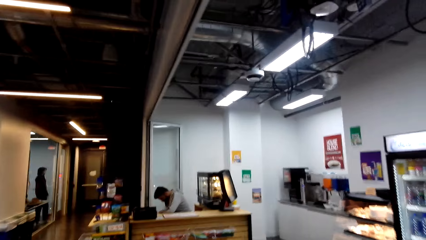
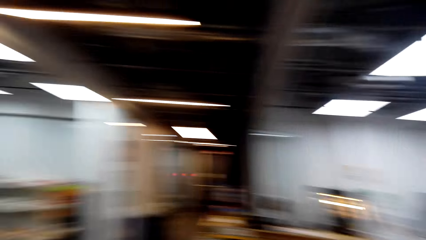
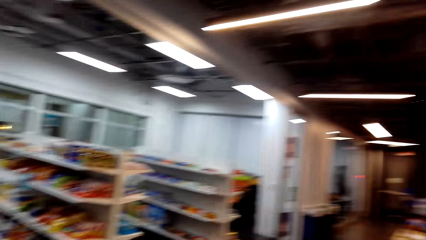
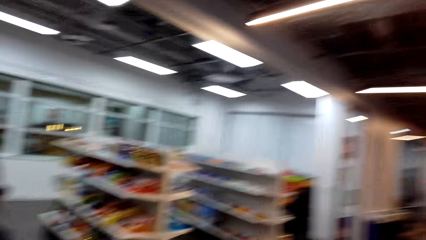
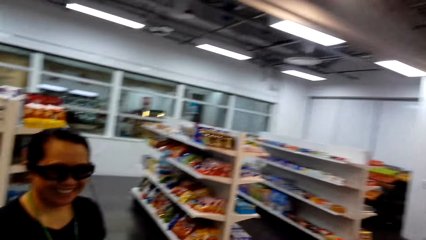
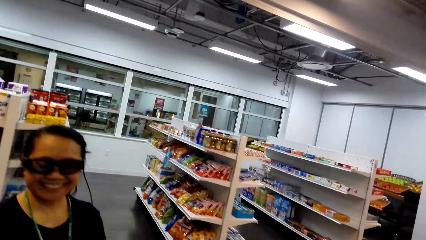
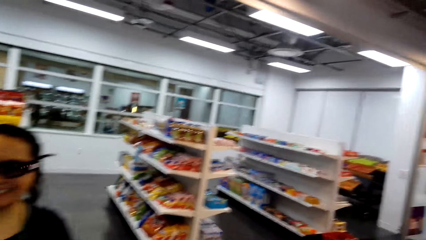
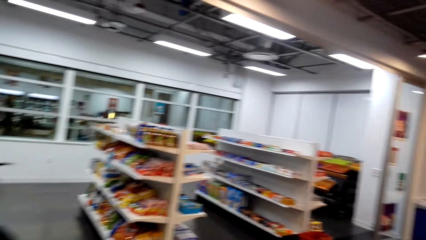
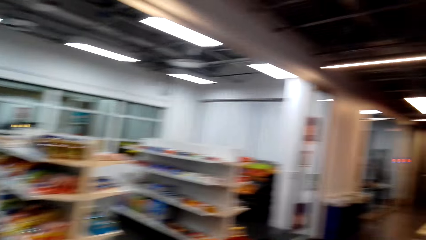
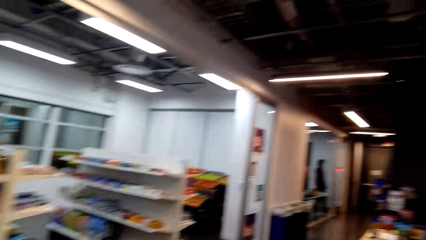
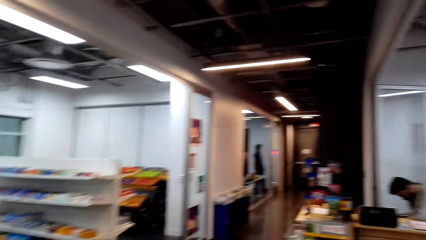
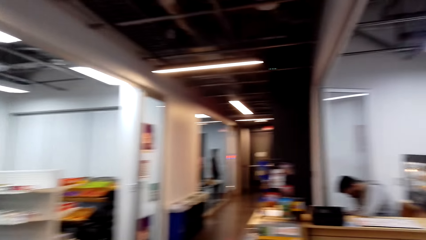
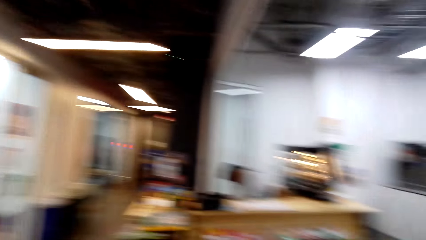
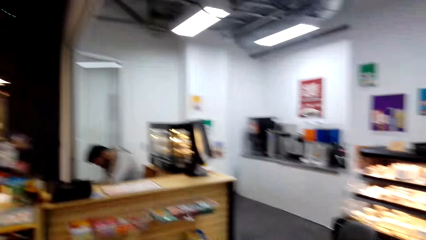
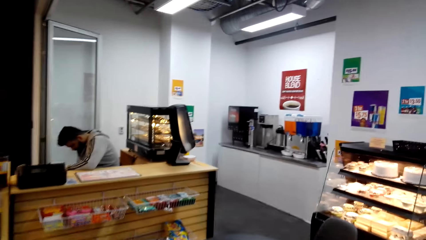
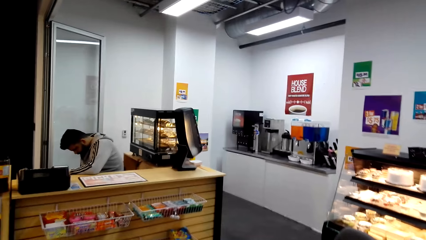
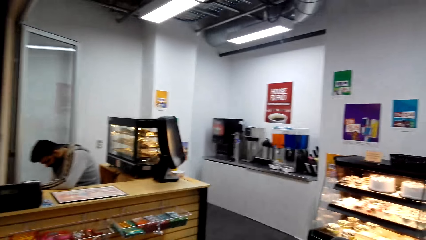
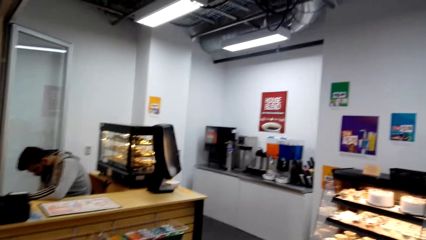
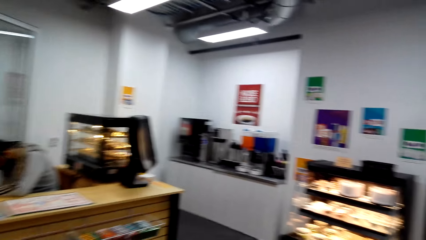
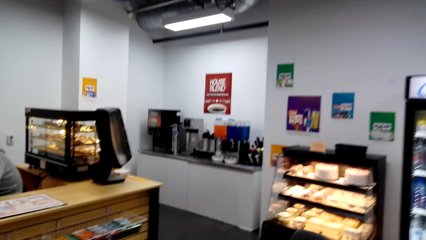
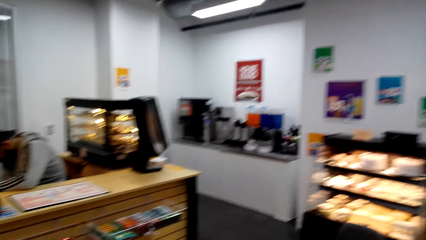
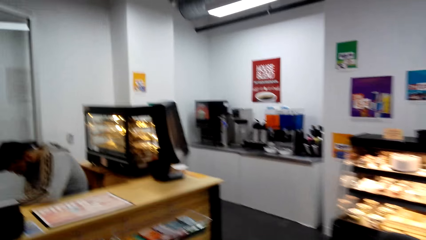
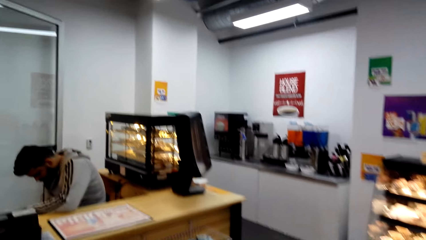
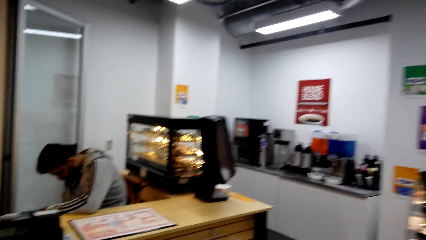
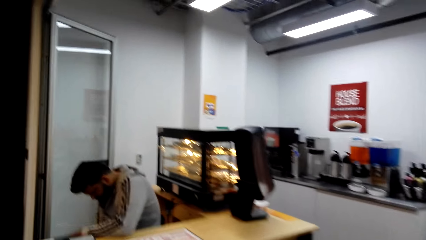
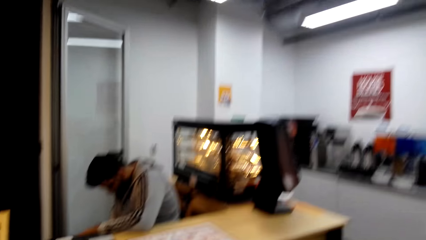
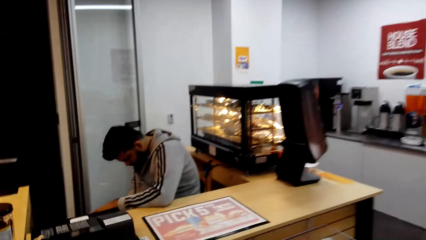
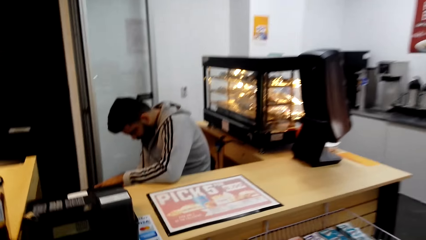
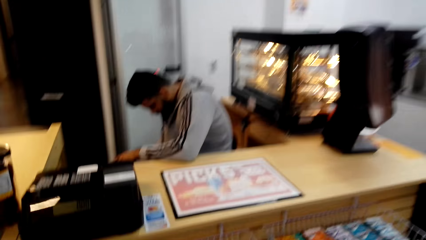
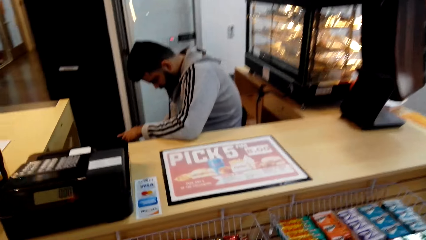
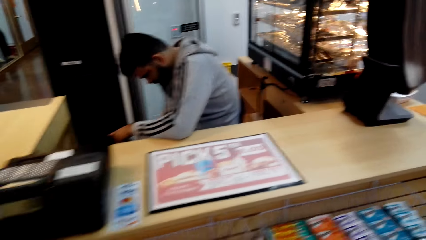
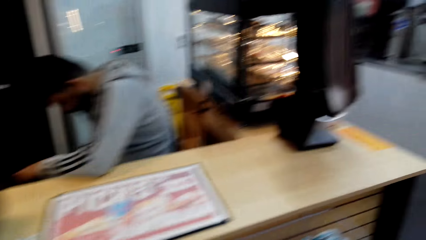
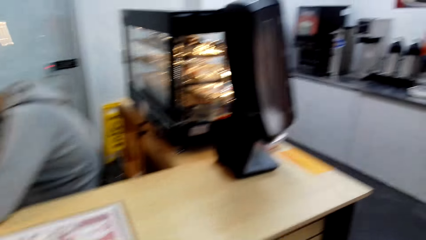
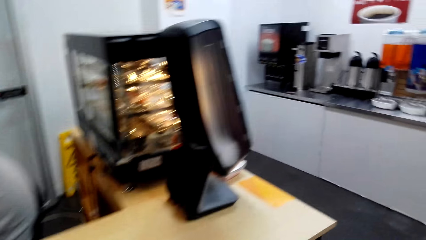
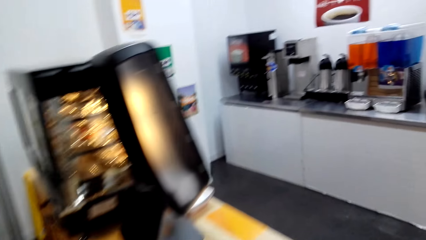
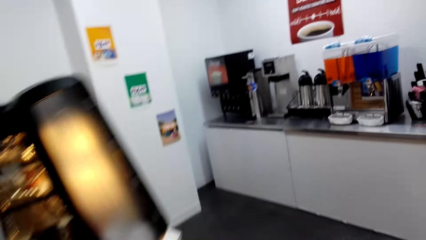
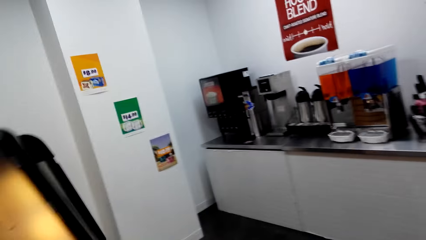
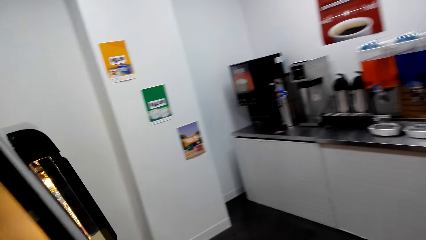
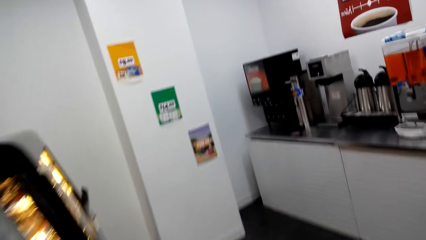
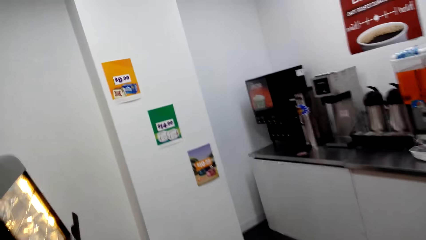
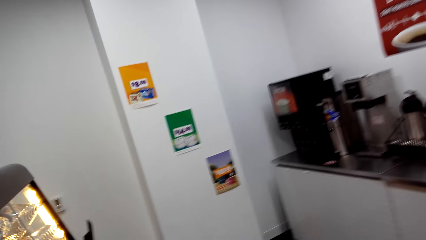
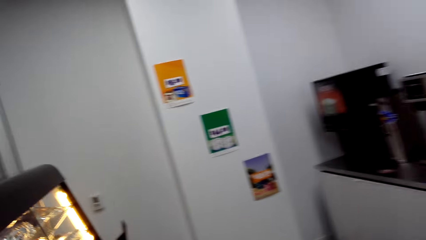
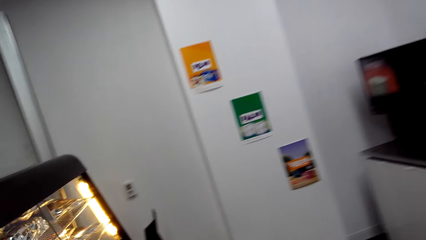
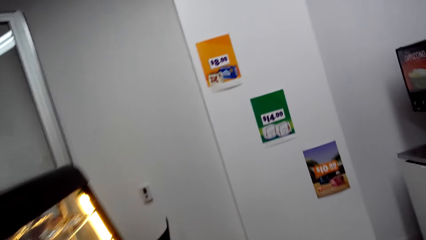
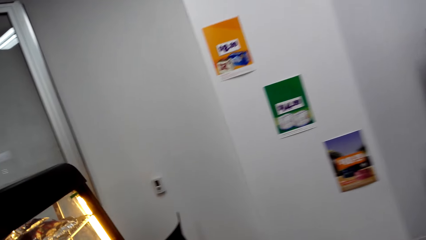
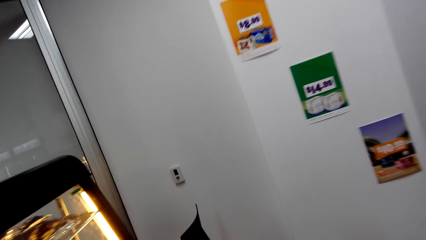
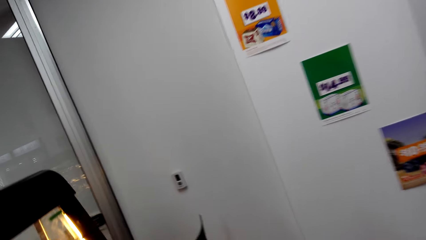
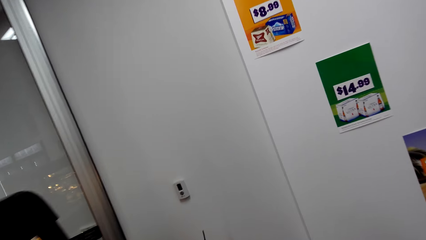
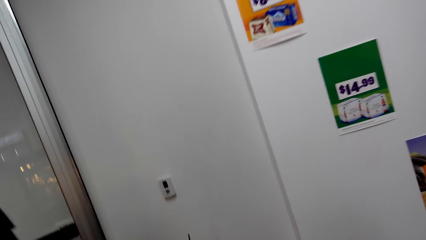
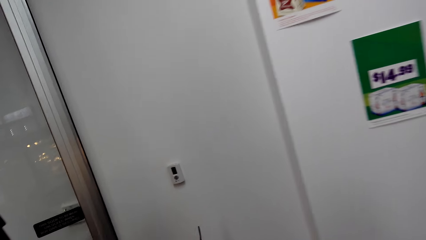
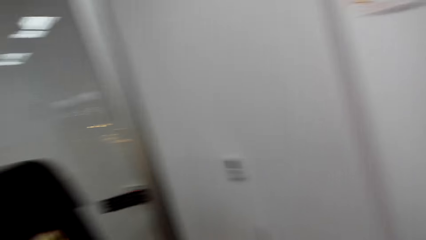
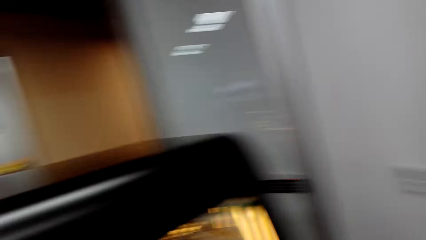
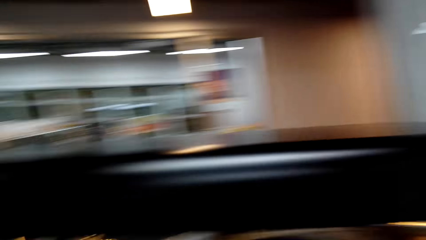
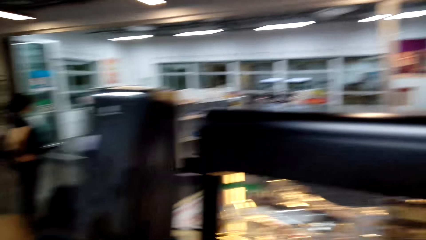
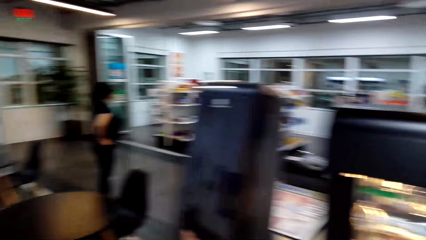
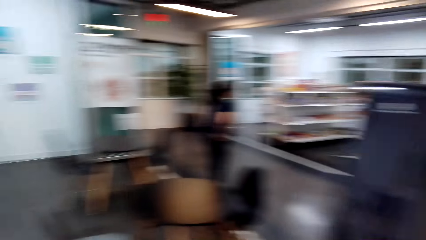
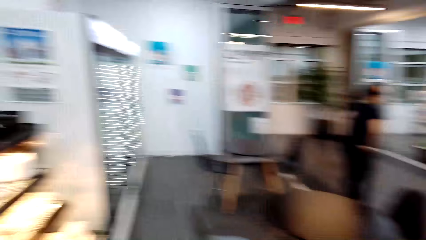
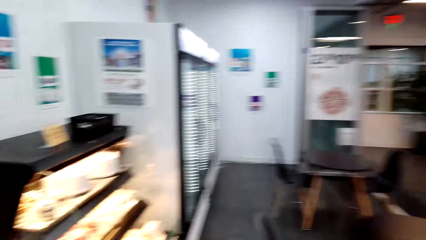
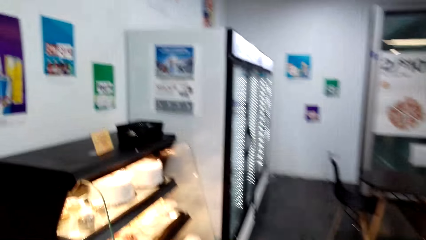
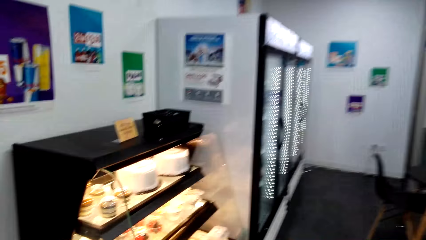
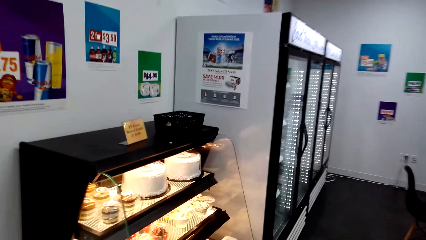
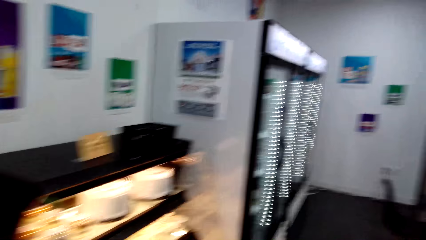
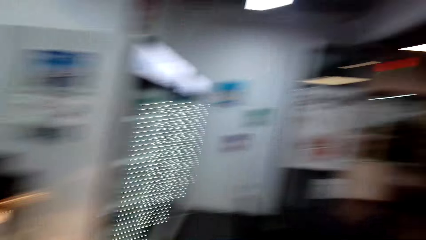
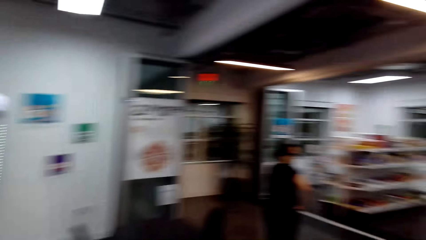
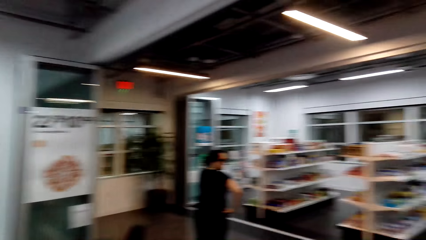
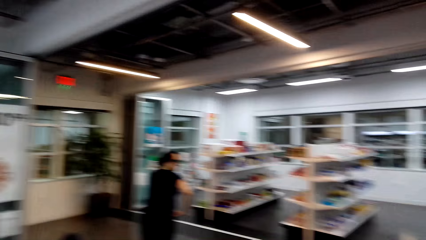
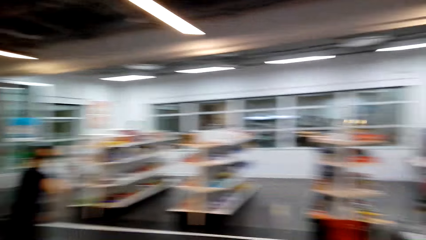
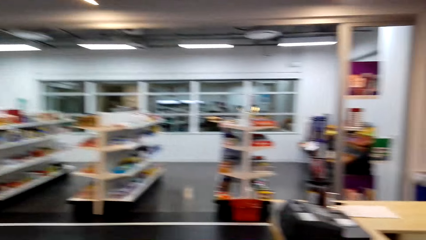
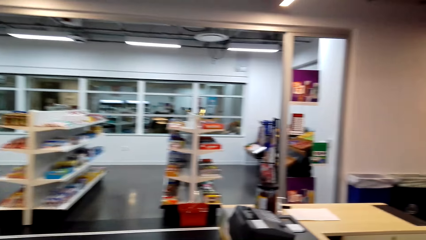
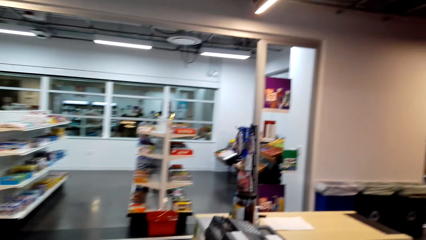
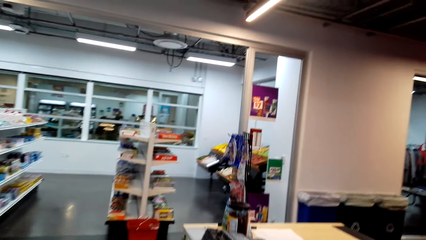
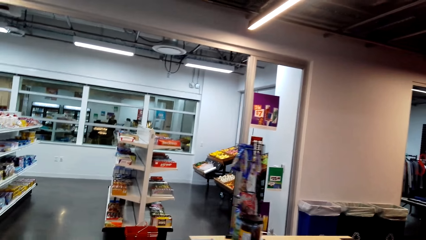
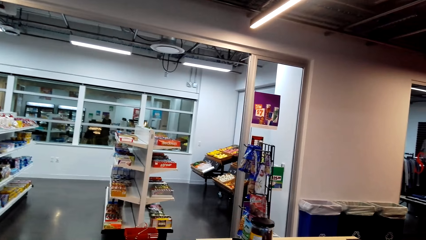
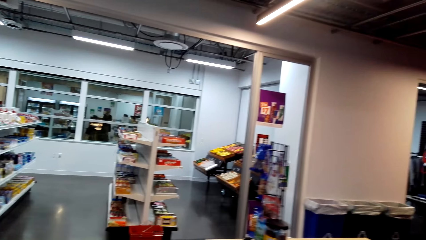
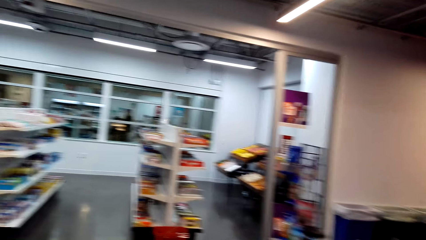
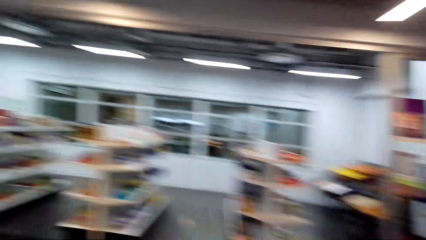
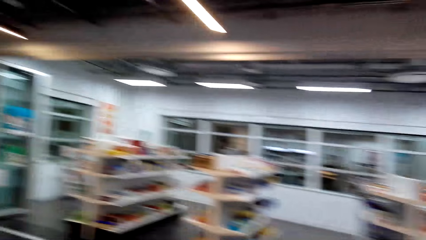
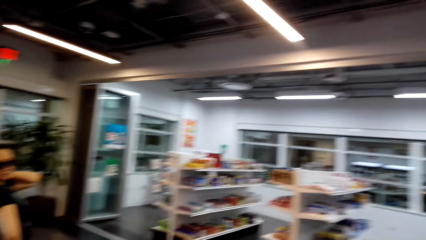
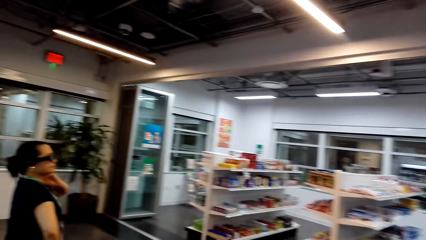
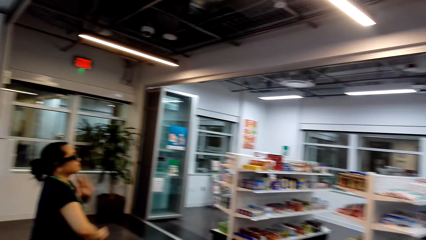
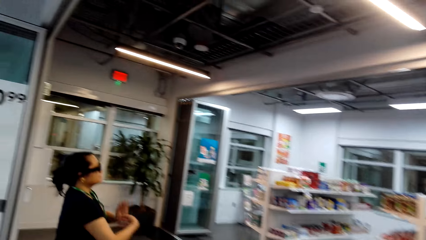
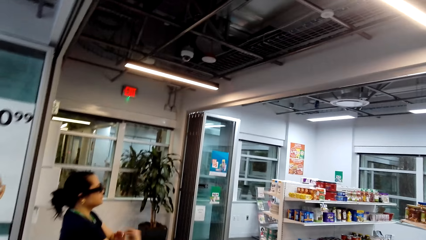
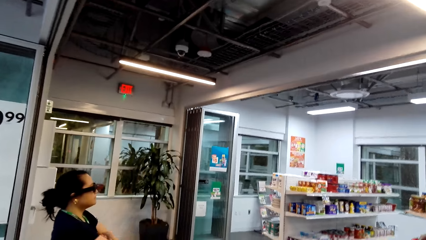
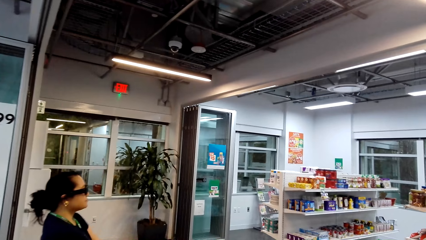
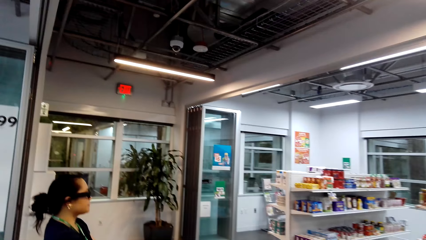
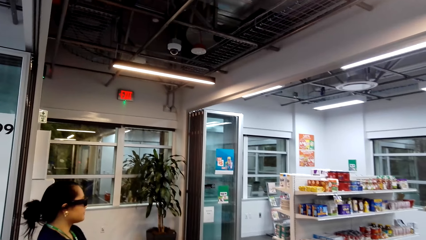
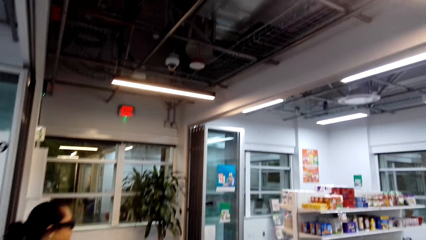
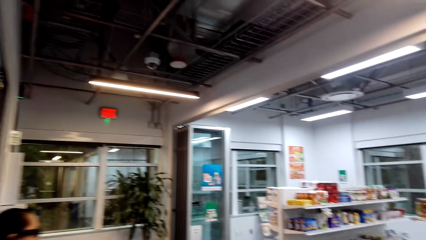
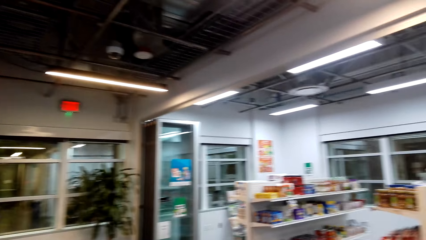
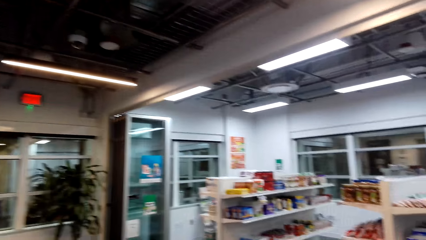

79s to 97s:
A woman talks. The camera wearer walks and looks around. They walk and look at a cashier. They walk. The woman talks to the camera wearer. The camera wearer walks and looks around. They walk and look around again. They walk and look around again. They walk and look at the woman.
